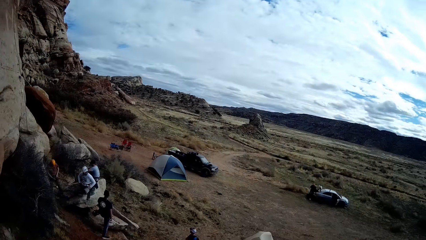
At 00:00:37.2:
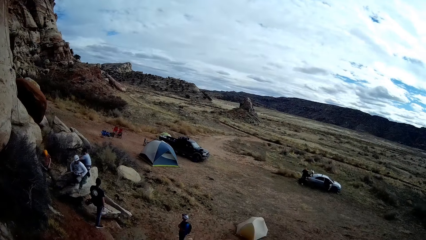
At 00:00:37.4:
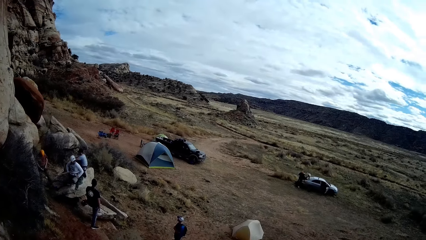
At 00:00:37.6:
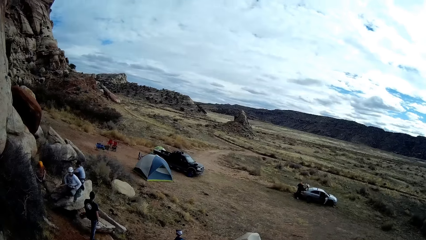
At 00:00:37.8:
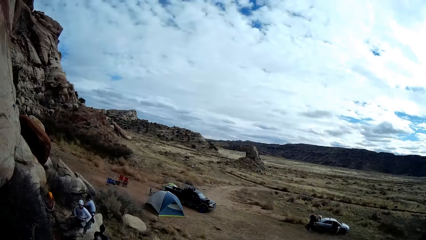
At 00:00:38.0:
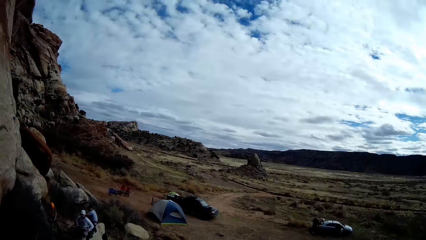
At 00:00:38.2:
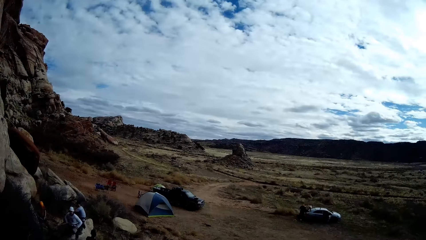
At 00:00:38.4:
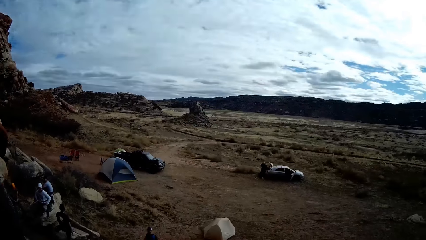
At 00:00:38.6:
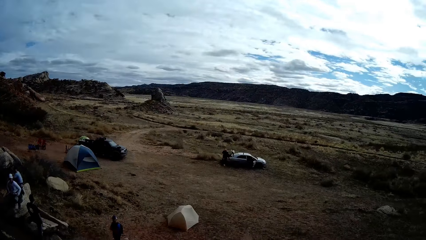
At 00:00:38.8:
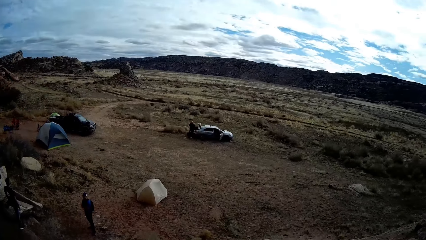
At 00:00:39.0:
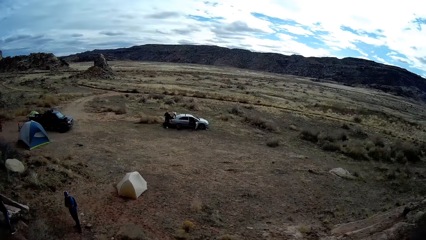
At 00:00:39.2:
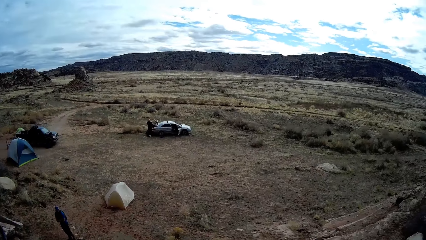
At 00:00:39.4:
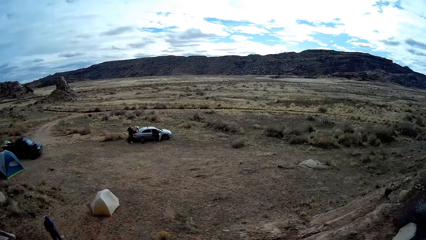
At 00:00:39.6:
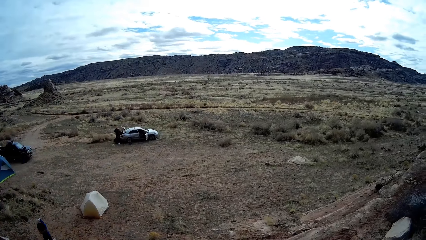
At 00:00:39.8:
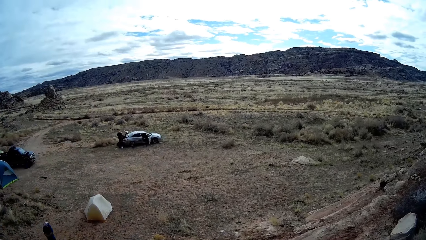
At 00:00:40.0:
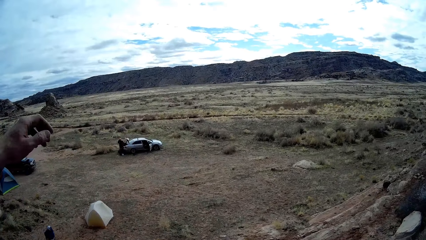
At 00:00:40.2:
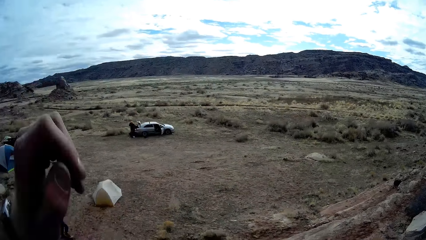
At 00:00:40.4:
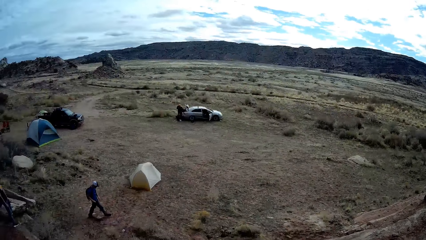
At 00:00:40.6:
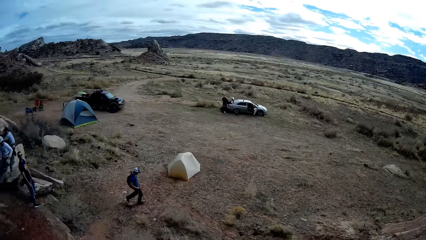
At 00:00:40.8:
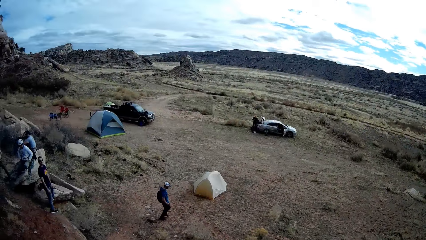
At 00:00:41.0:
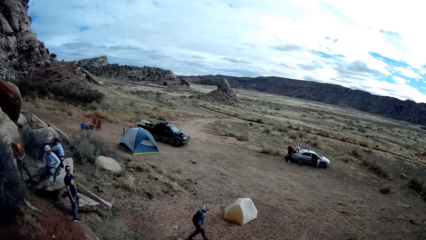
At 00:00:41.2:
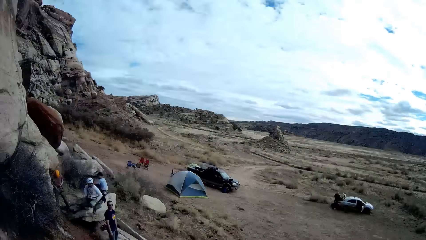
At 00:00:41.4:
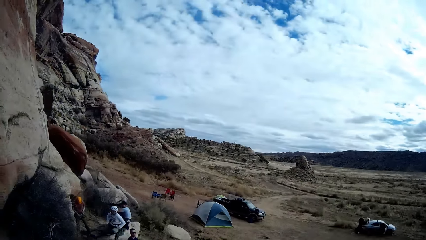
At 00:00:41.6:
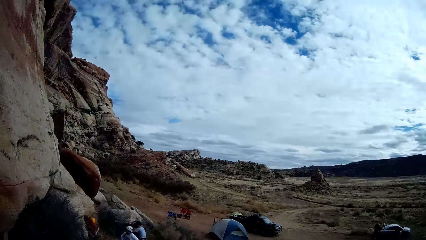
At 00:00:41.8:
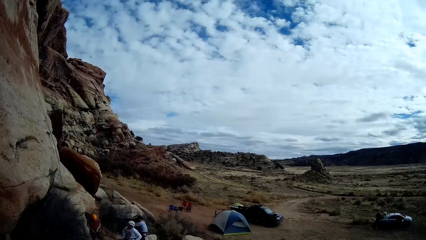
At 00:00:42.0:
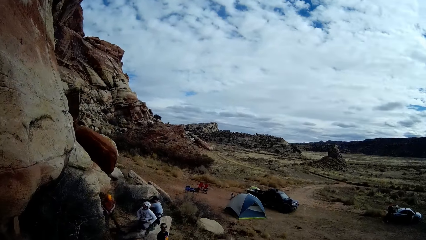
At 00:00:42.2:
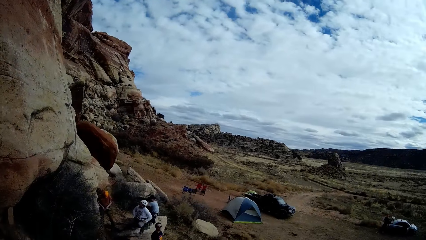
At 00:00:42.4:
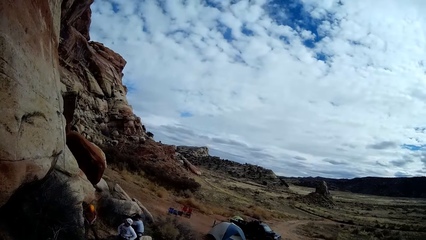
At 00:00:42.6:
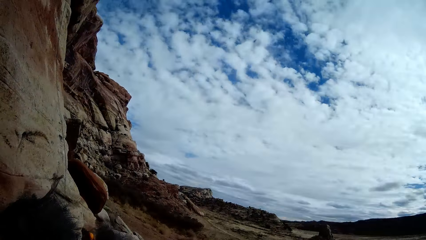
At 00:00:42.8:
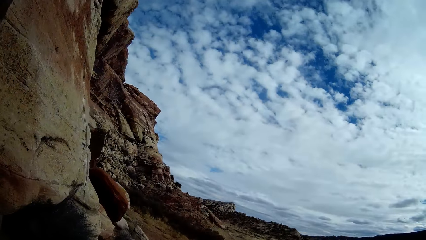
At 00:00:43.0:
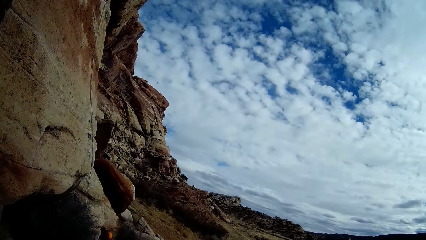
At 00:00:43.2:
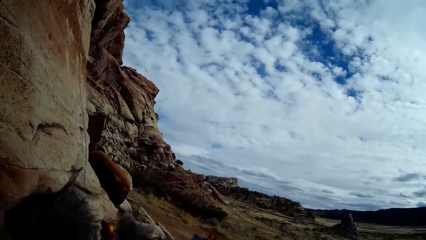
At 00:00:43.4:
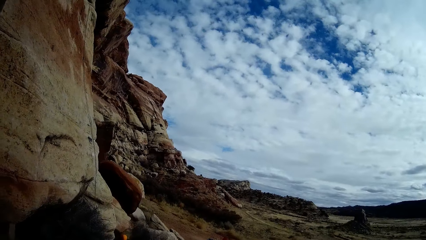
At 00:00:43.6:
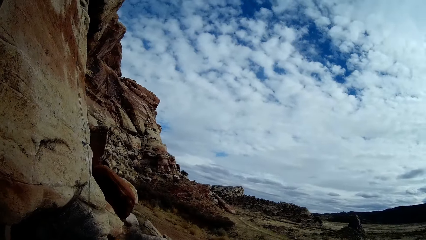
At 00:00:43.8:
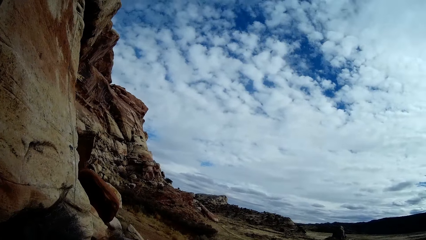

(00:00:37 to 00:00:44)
The camera wearer swings his left hand.

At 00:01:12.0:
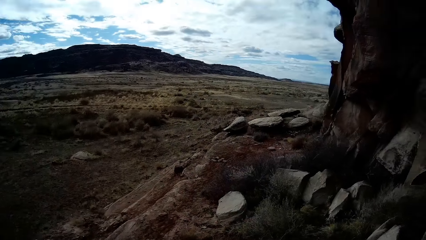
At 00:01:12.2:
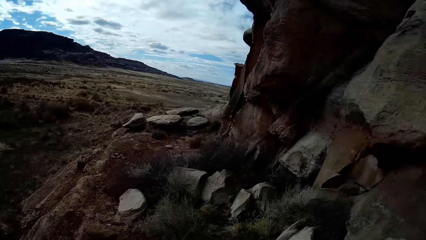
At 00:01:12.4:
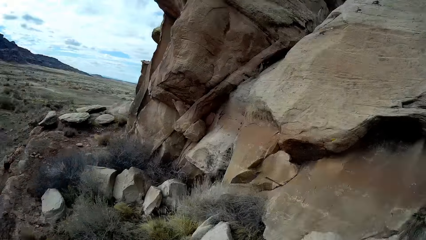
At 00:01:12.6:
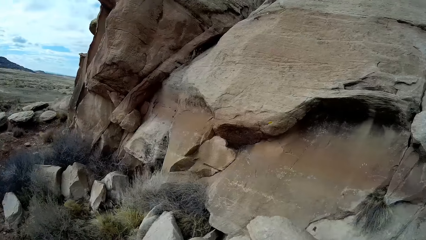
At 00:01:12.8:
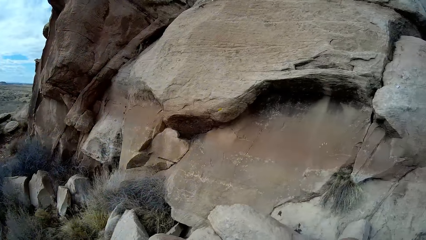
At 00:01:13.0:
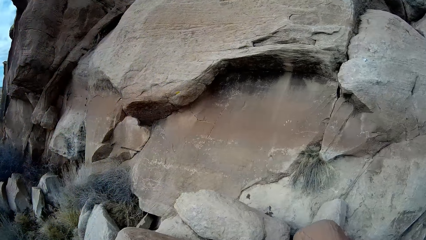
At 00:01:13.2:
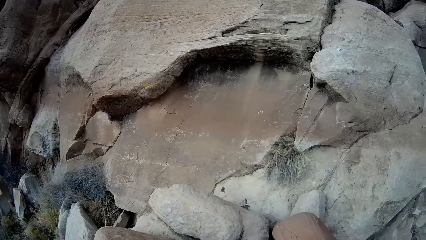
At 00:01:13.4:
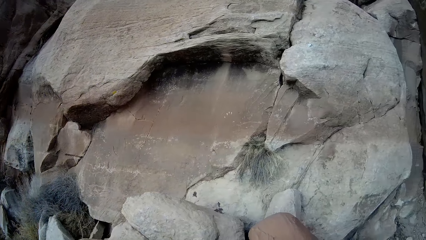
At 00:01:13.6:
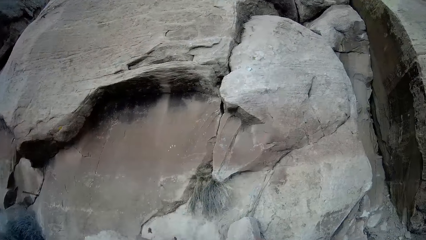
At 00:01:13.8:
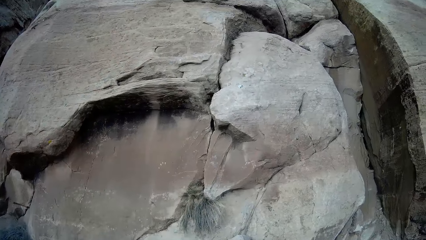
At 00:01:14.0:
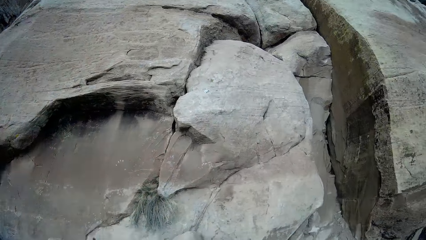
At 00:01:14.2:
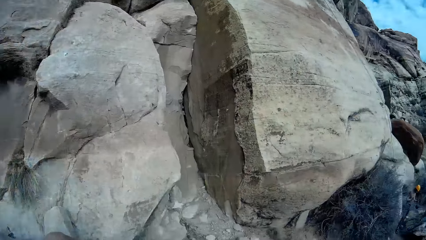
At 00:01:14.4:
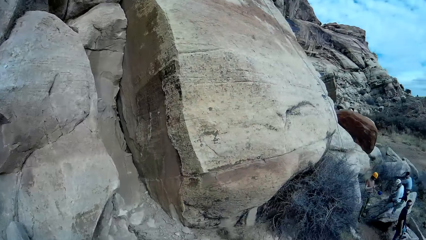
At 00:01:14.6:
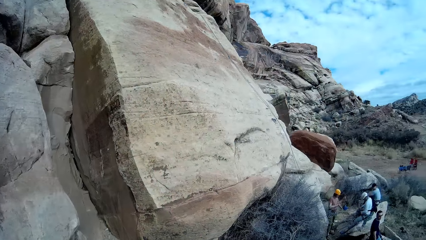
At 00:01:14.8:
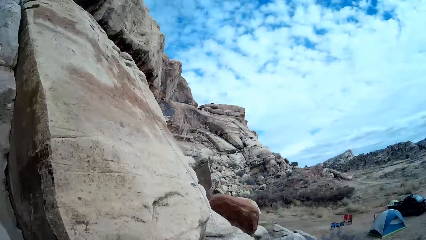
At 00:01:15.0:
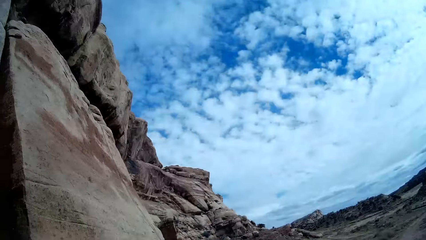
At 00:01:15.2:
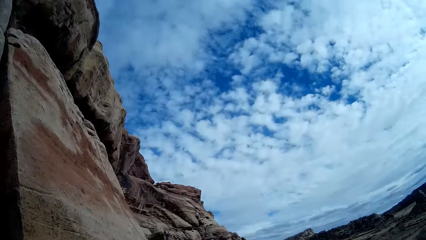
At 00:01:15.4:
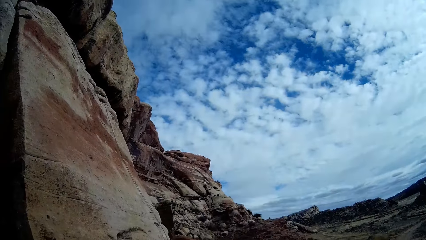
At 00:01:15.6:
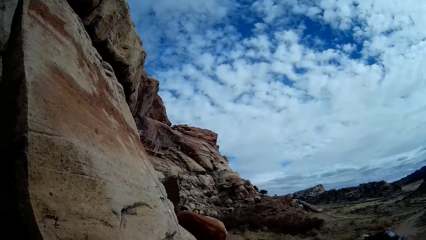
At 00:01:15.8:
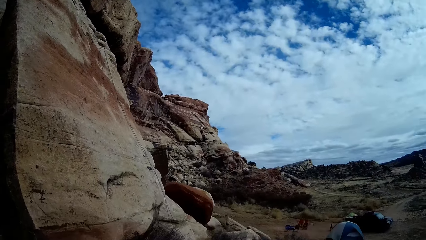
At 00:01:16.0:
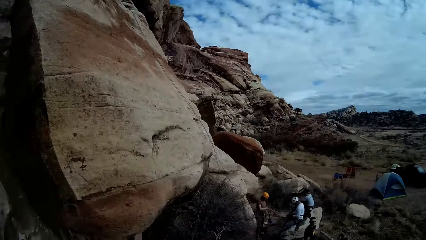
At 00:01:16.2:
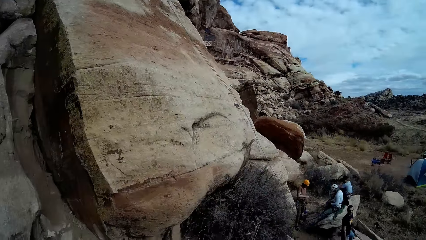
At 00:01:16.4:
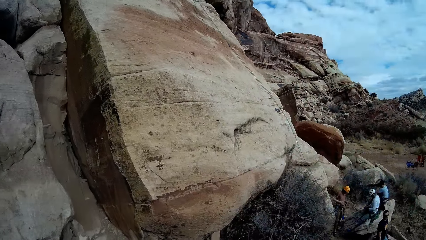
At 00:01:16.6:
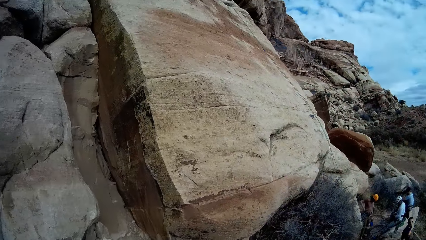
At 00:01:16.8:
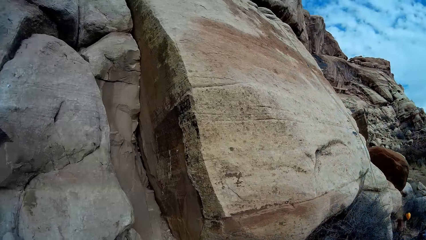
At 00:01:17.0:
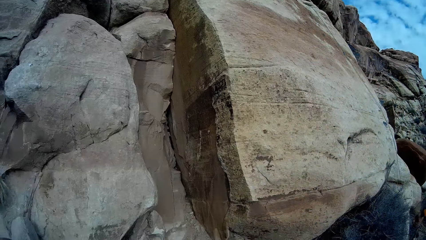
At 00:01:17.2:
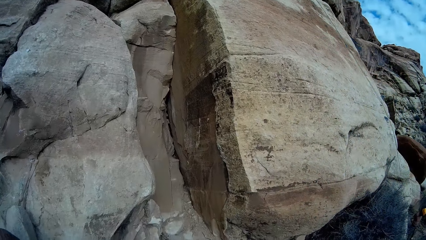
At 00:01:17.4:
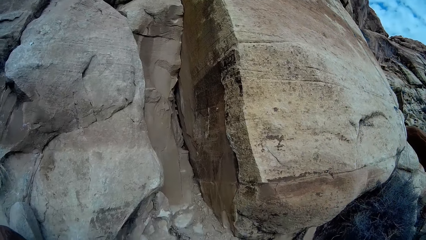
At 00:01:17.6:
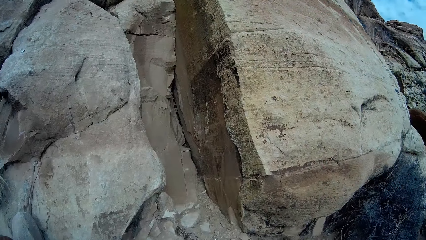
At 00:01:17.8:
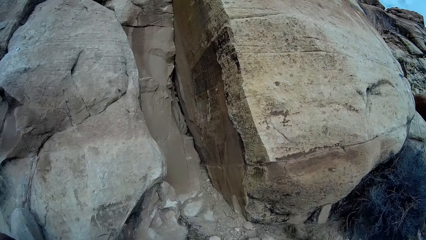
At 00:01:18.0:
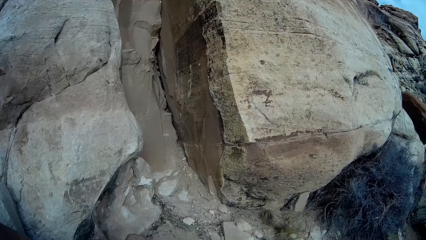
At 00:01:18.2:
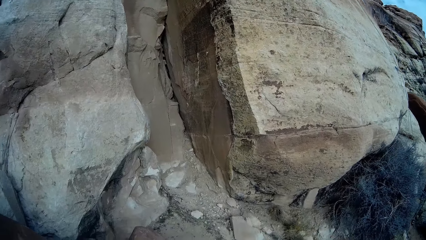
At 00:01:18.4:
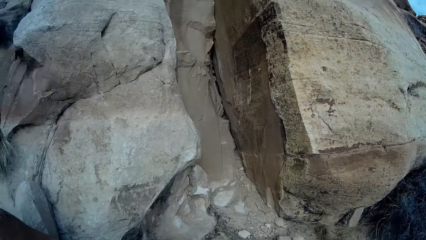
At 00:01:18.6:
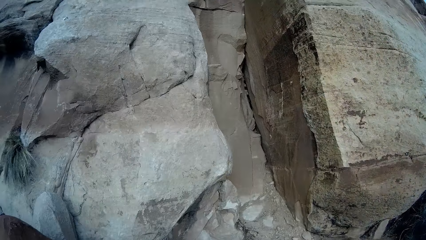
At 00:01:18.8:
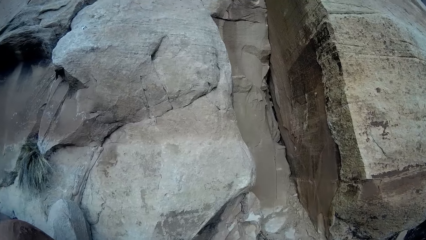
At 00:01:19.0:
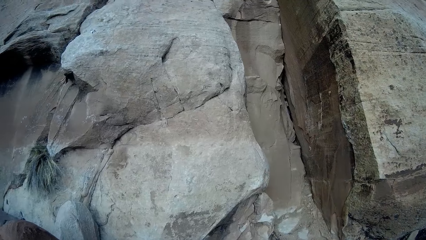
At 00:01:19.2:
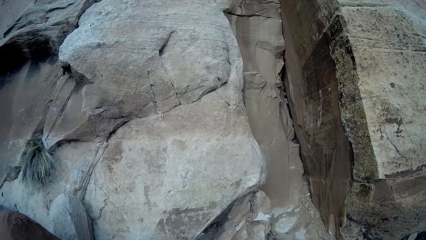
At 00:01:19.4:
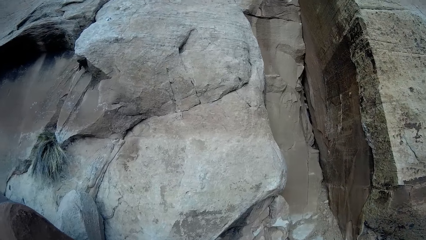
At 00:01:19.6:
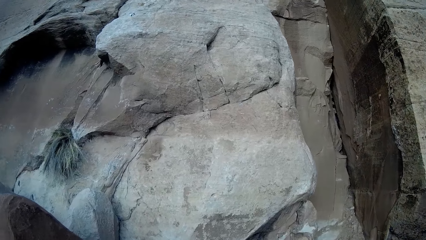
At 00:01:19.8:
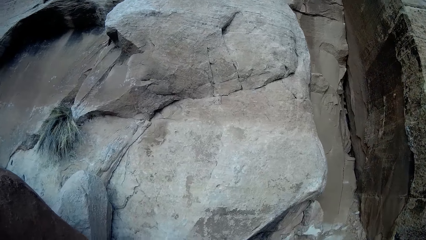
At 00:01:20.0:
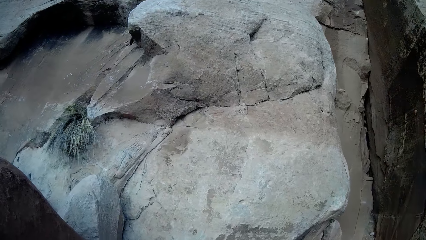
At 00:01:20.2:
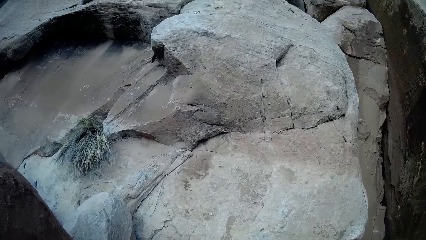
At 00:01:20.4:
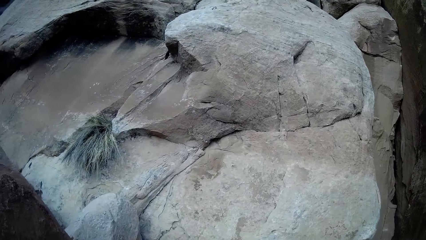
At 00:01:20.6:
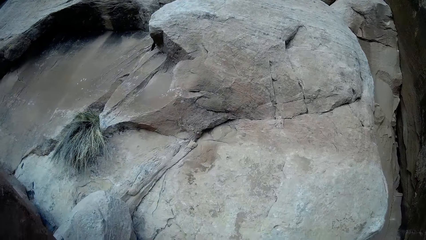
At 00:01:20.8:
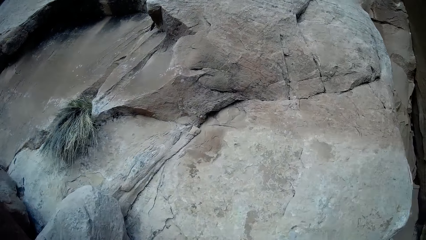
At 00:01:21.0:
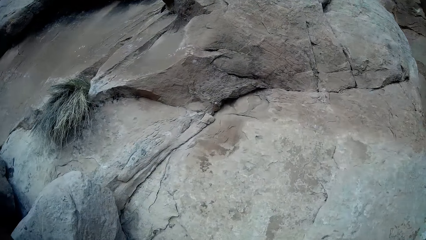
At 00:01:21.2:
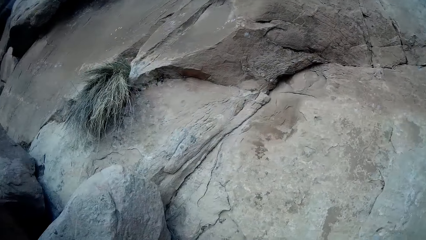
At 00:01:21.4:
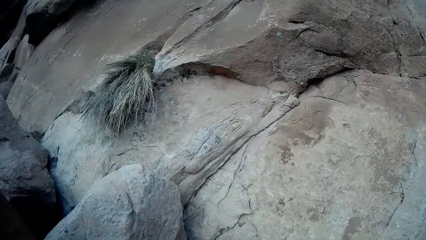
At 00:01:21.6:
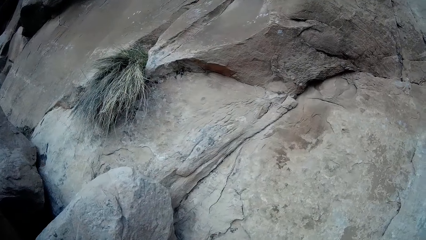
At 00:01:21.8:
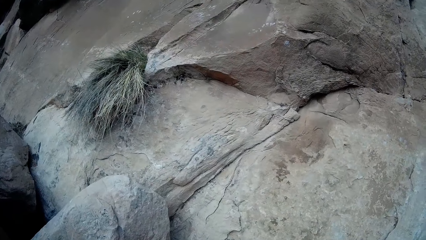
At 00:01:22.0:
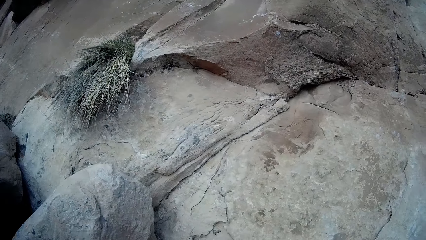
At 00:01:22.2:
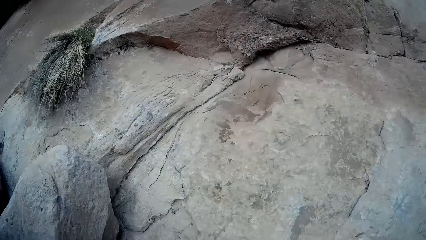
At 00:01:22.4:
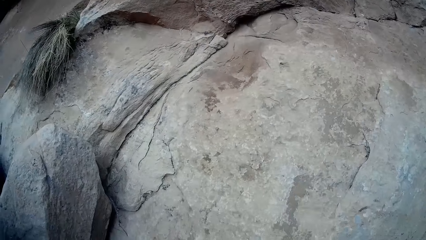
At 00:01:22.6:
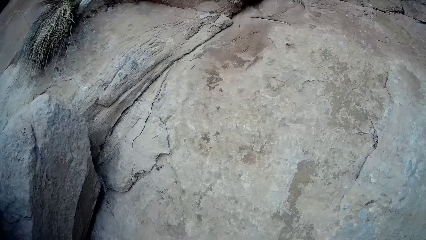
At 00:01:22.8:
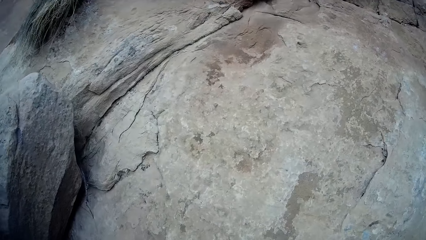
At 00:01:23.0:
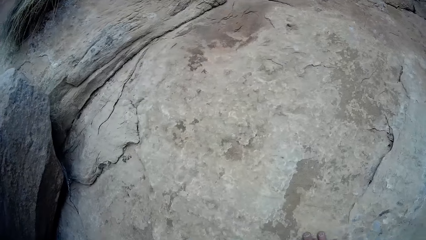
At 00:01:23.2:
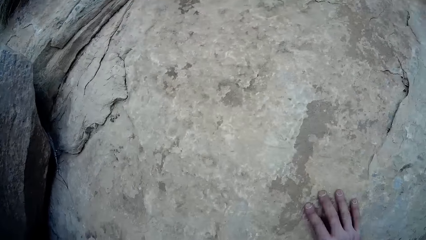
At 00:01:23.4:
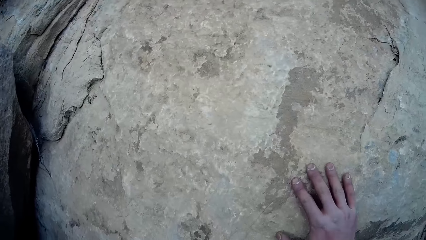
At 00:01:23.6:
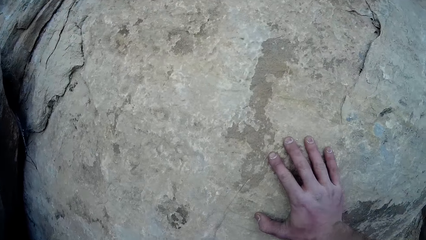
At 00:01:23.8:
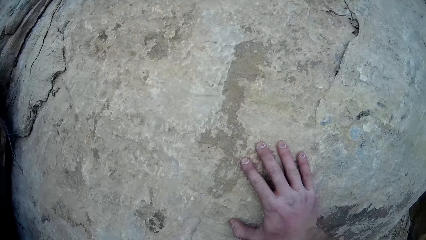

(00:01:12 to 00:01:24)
The camera wearer looks at a different direction.
